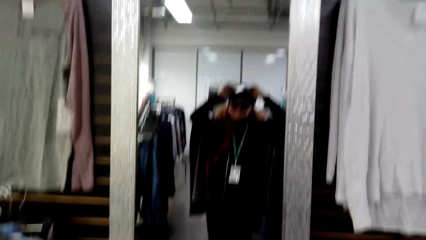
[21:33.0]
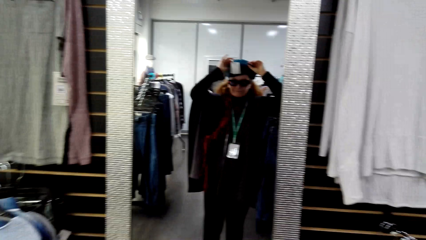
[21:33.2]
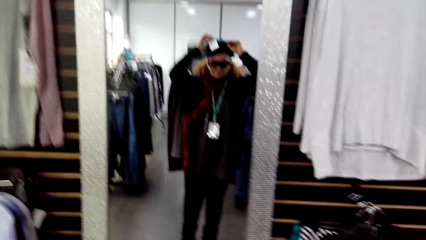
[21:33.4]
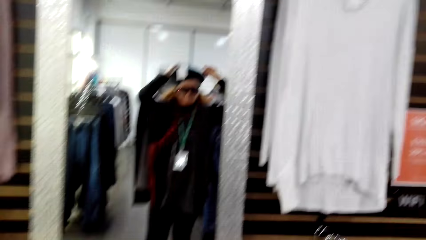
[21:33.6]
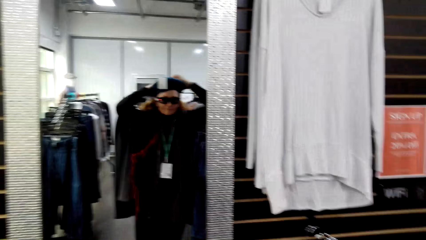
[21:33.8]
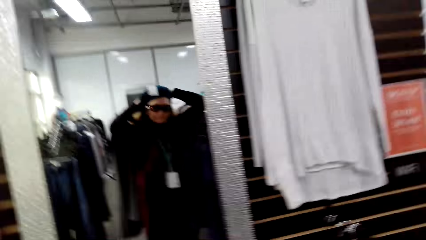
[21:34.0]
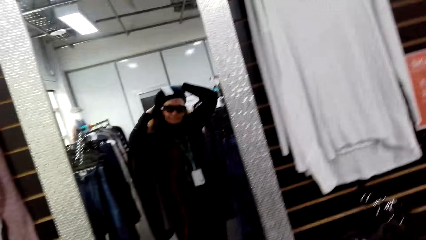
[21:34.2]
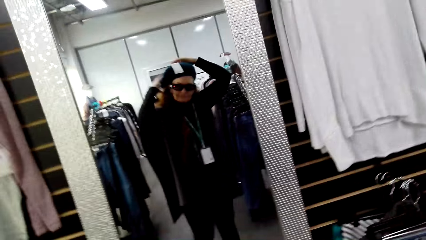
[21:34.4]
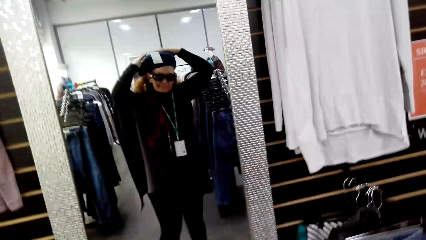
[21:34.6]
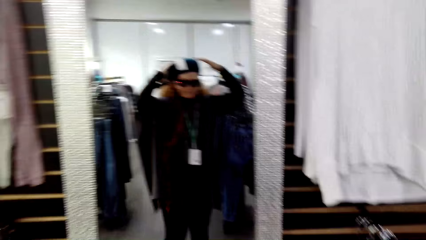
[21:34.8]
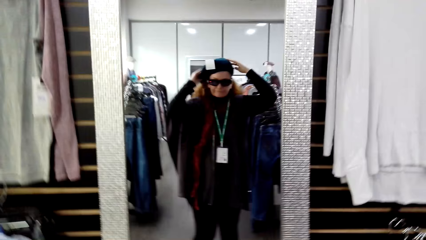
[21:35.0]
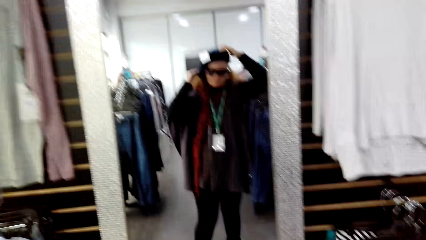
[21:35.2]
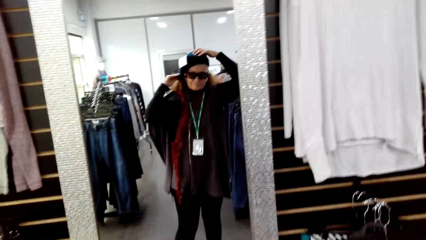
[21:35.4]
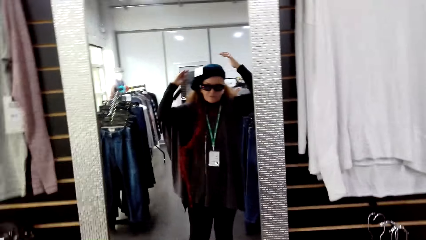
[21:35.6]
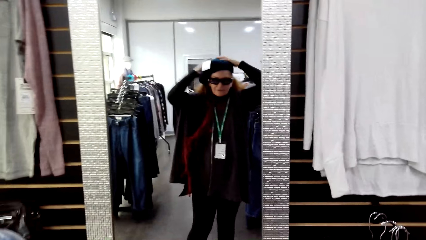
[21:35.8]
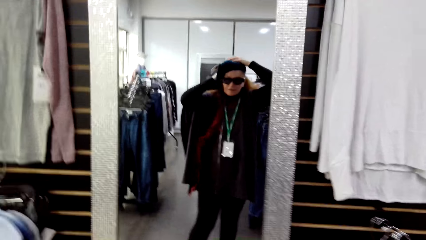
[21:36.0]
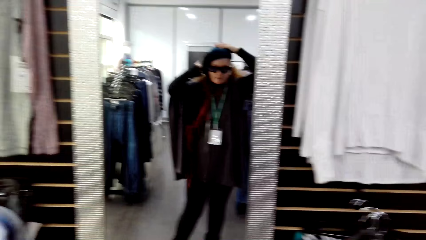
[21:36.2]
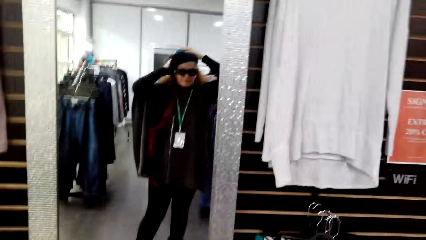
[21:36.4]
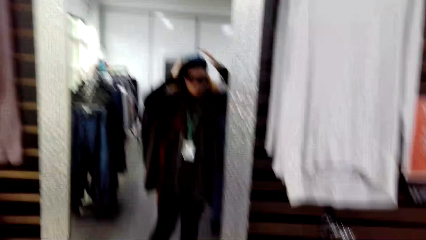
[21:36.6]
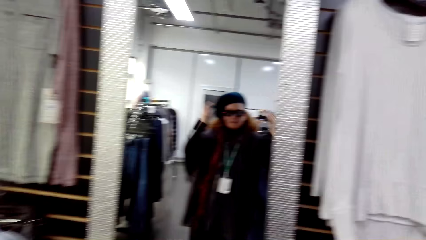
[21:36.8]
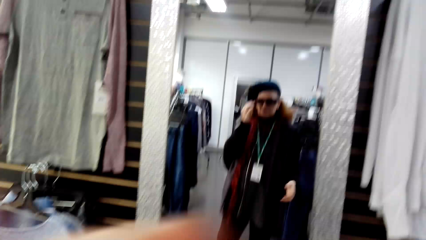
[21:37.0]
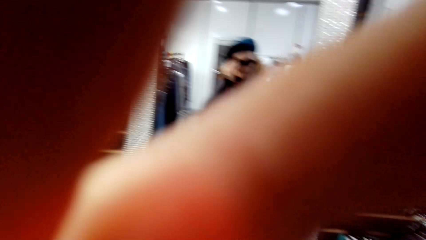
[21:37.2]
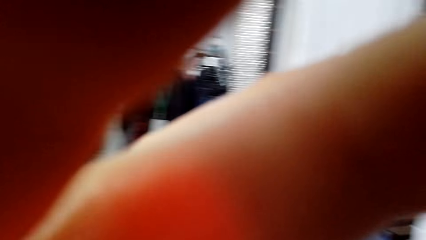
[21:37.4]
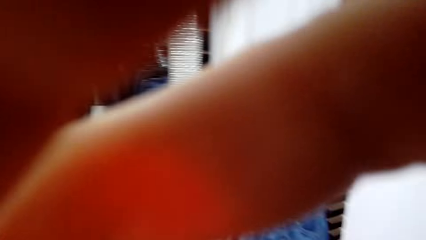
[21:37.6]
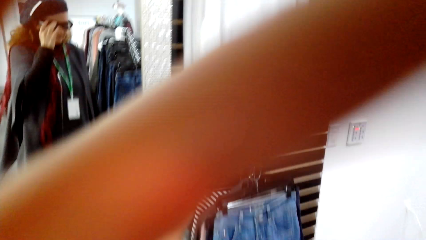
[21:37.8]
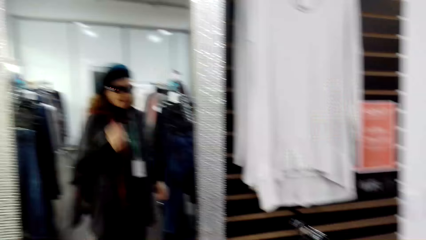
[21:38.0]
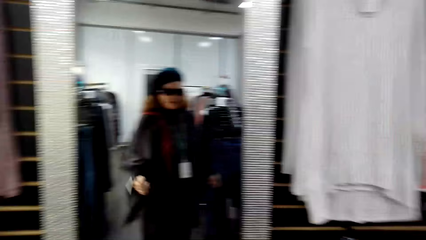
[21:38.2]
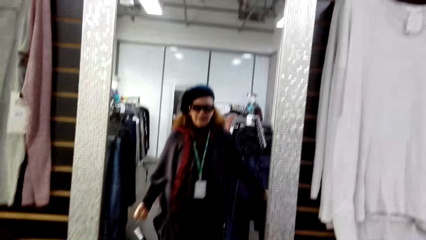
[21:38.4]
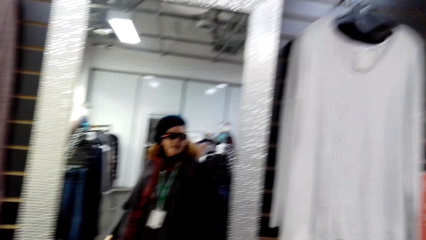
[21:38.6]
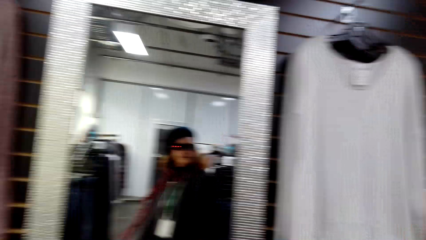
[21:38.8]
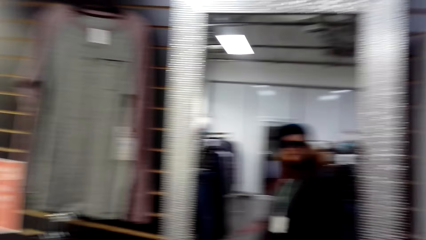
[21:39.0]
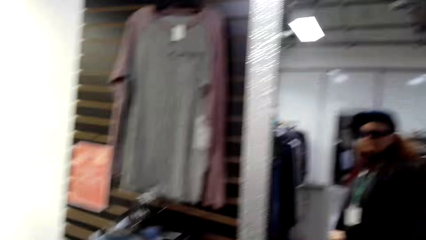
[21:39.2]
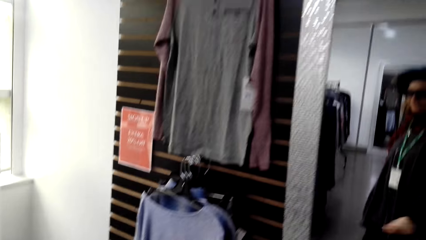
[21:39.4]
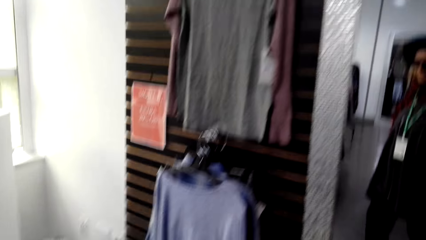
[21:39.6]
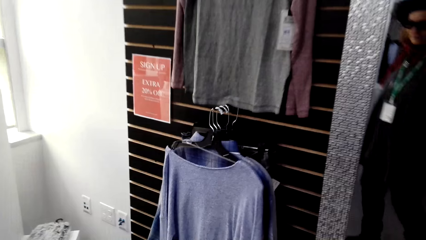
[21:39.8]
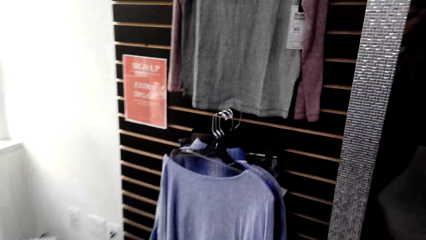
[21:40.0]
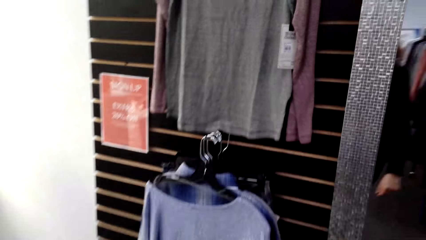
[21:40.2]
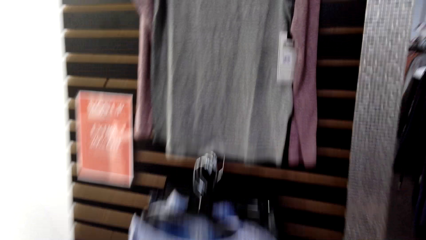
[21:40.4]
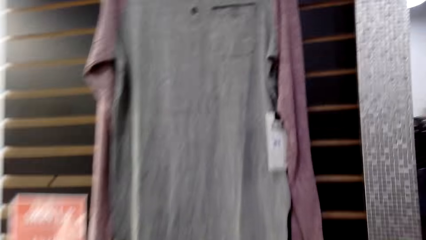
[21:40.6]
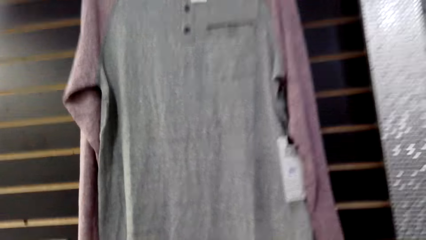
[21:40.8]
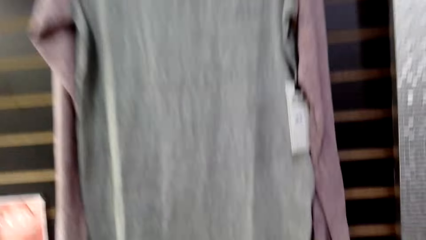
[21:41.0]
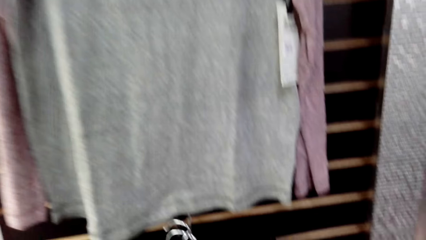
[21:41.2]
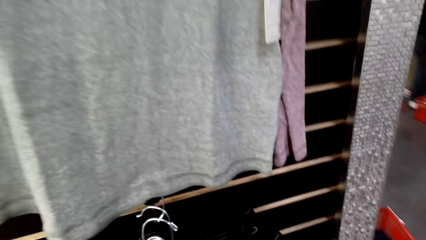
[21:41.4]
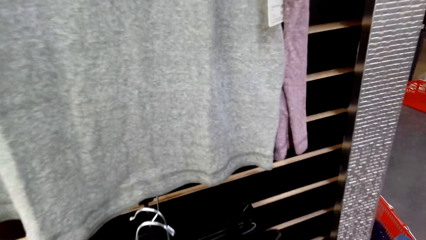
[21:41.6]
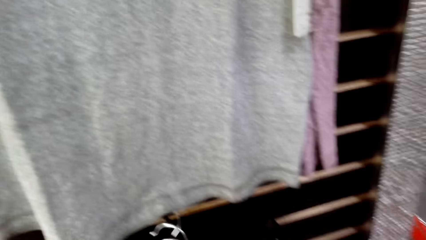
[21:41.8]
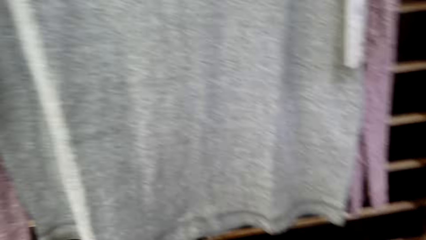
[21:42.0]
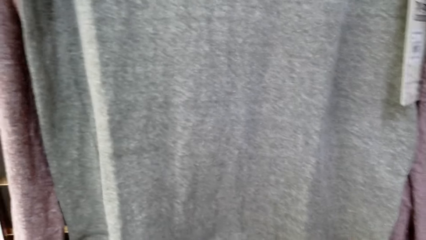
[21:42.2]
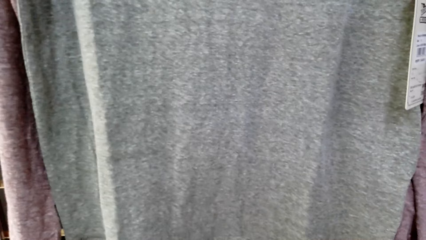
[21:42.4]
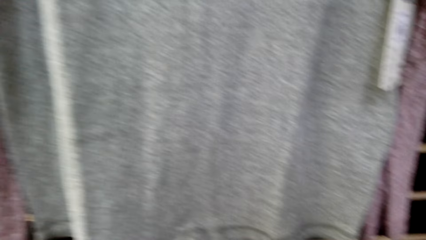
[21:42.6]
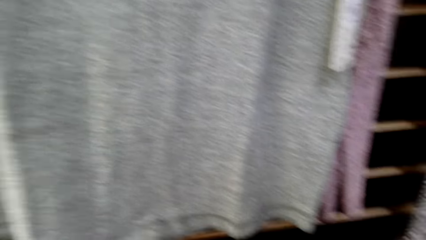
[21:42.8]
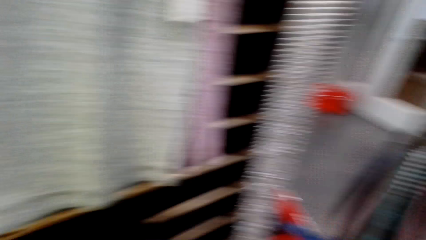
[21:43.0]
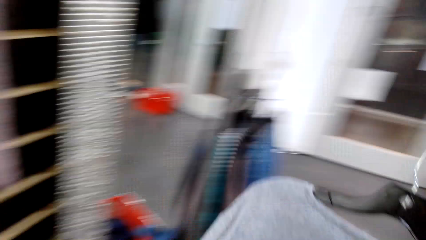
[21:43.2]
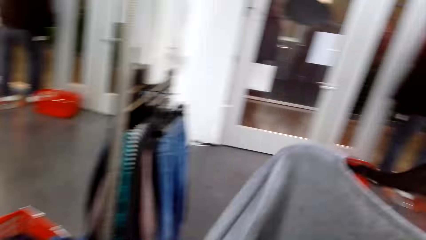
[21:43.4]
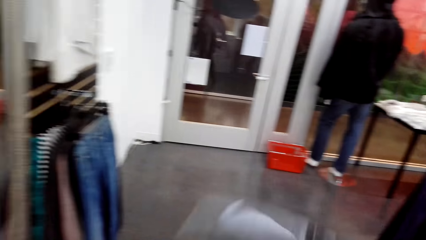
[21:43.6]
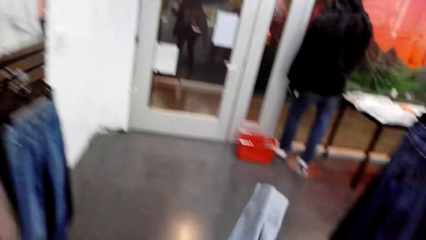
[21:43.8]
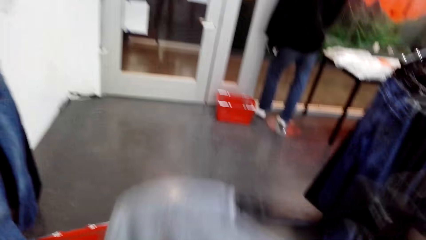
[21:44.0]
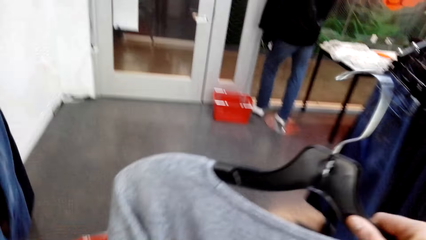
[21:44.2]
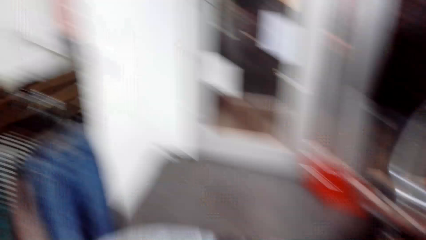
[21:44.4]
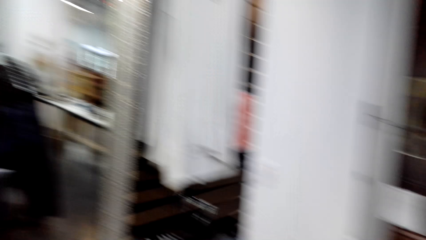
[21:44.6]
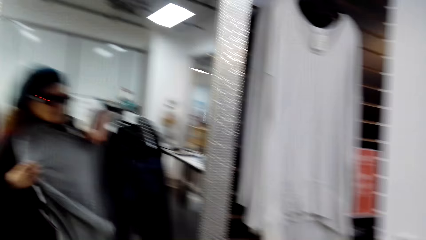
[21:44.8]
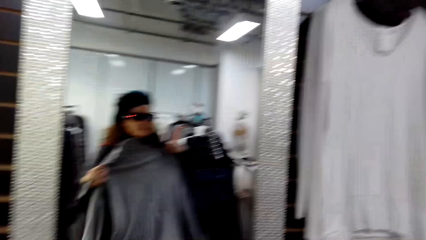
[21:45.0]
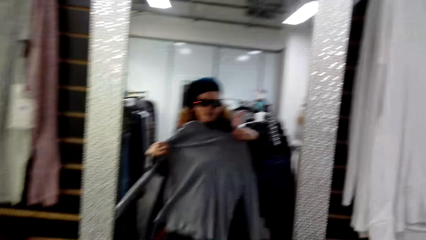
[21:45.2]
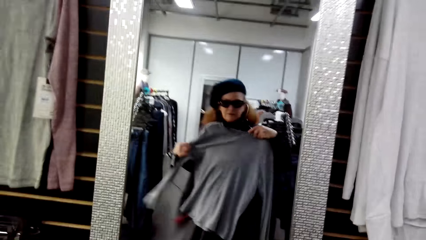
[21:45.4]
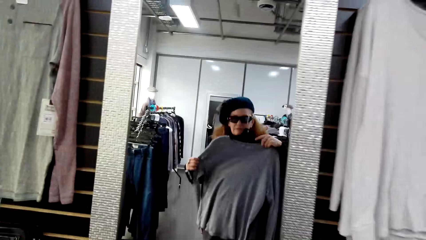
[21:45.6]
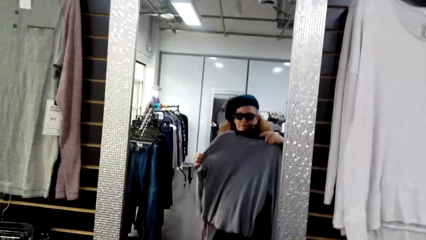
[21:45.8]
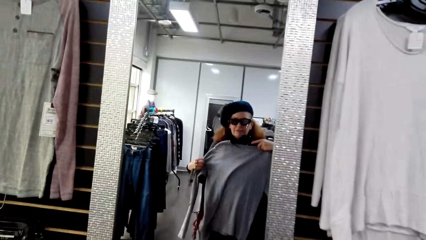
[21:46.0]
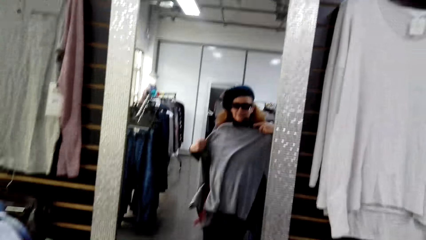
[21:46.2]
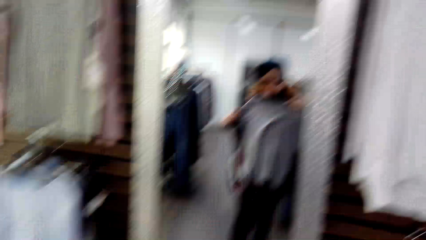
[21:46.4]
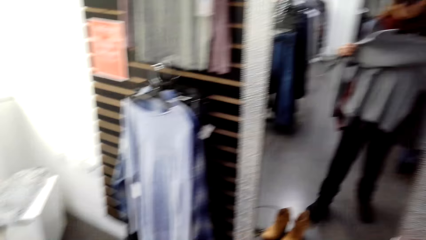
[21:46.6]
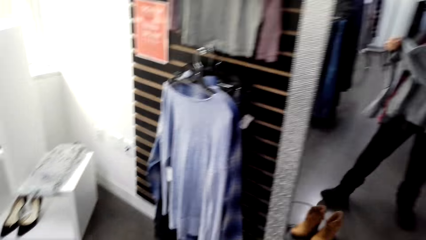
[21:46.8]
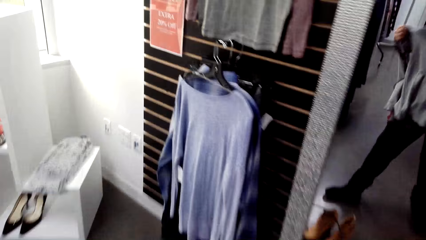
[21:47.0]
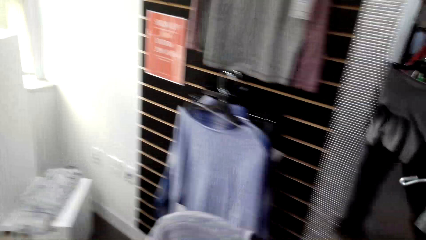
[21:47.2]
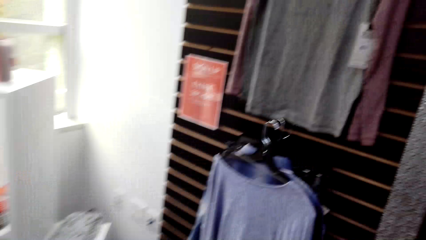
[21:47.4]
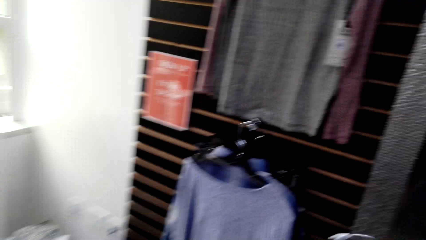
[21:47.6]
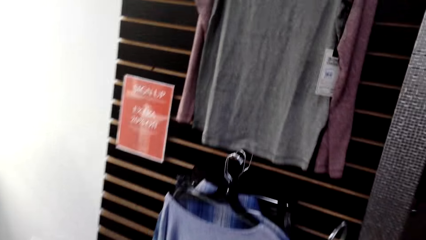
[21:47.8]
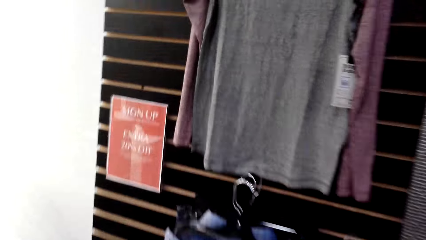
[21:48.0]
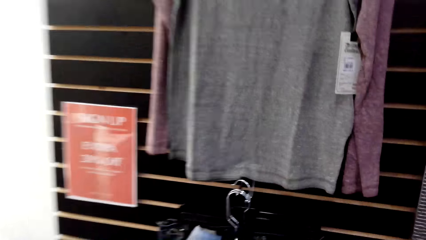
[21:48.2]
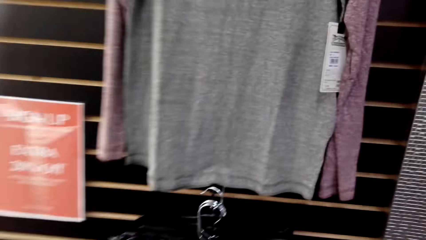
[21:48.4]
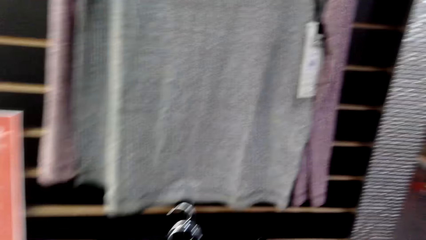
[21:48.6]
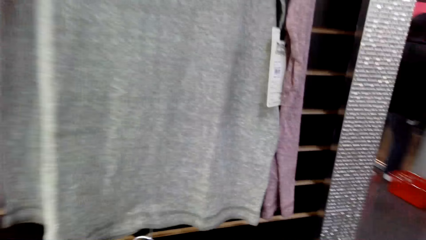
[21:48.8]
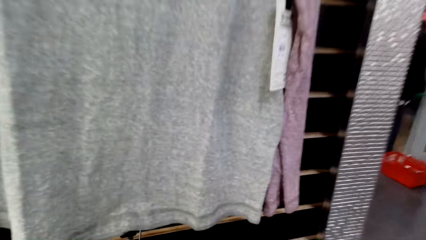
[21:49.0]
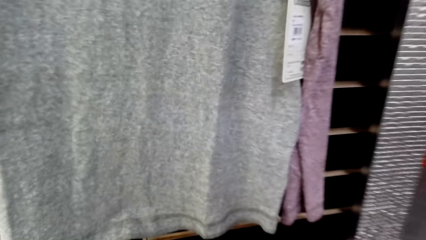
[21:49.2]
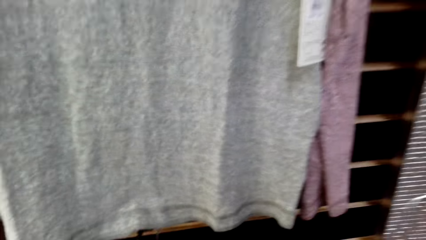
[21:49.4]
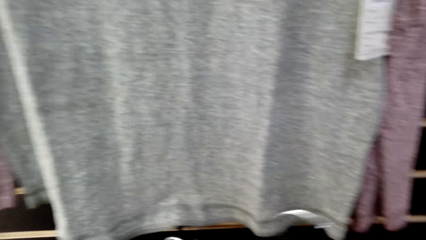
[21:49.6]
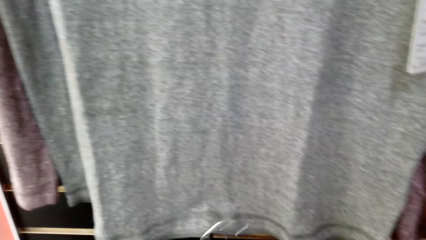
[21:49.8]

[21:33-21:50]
The camera wearer moves a hand in the store. They stand in the clothing store. They walk around in the clothing store. They lift a cloth. They hold the cloth in the store. They walk around in the clothing store. They fit the cloth in the store. They look at the mirror. They walk around in the clothing store.
